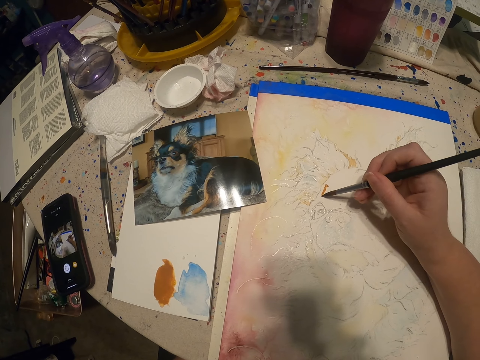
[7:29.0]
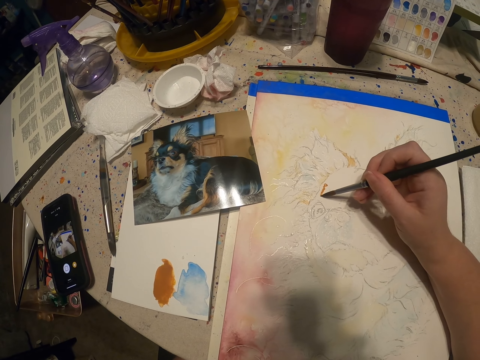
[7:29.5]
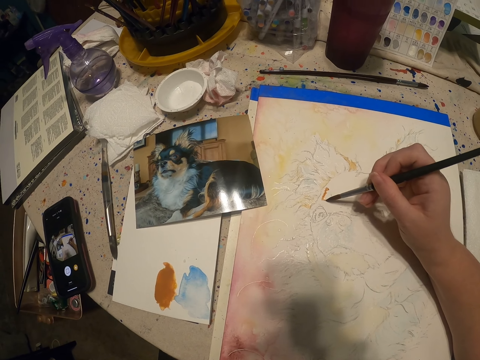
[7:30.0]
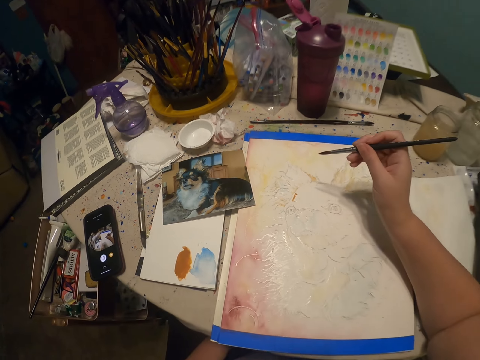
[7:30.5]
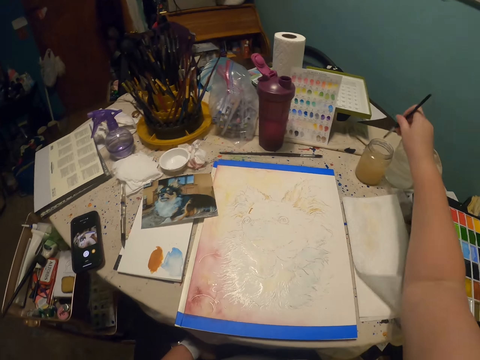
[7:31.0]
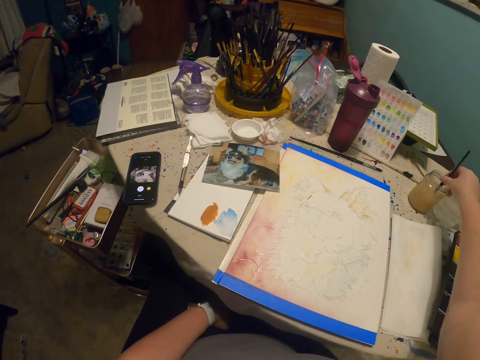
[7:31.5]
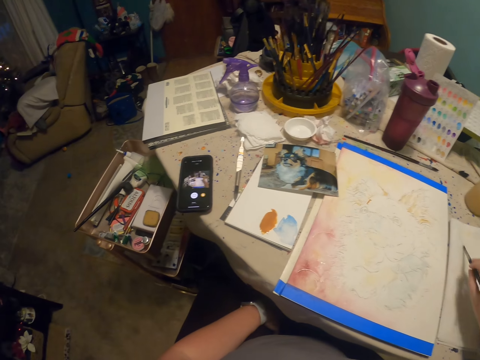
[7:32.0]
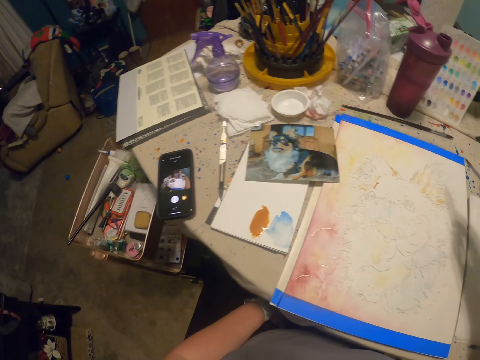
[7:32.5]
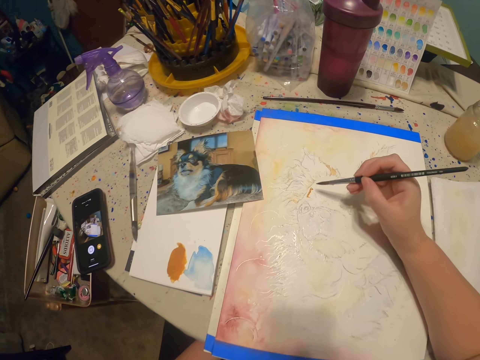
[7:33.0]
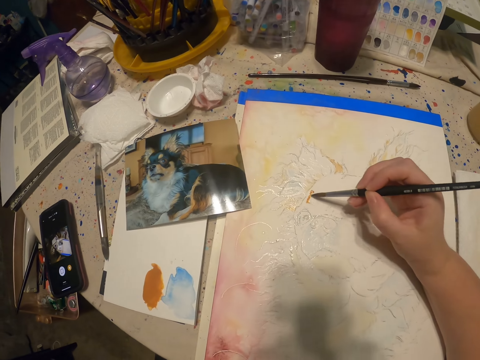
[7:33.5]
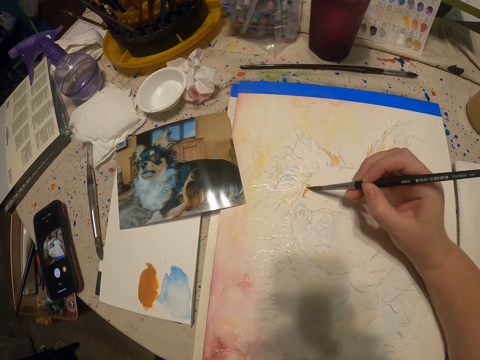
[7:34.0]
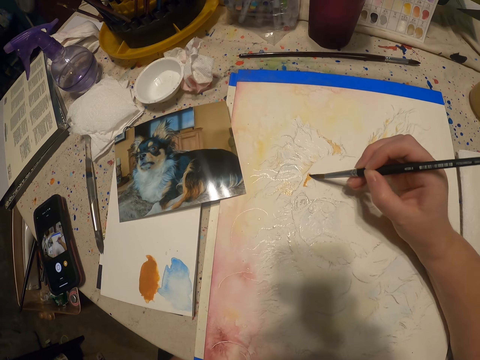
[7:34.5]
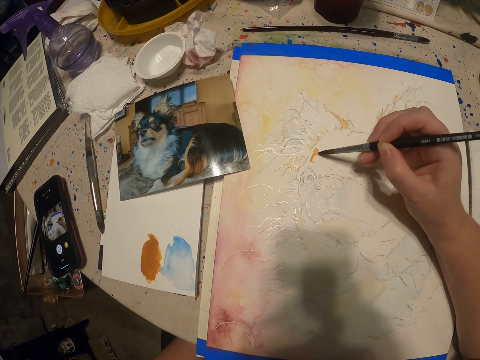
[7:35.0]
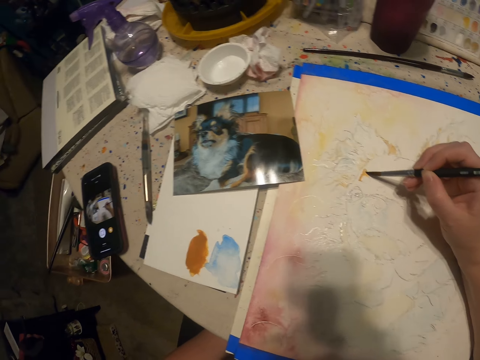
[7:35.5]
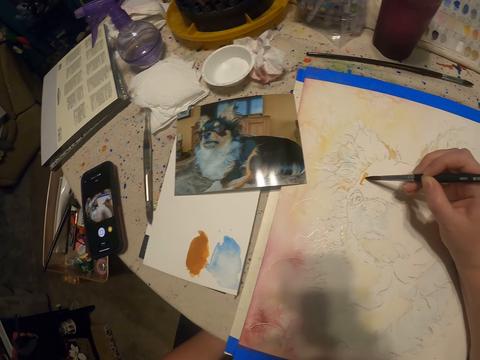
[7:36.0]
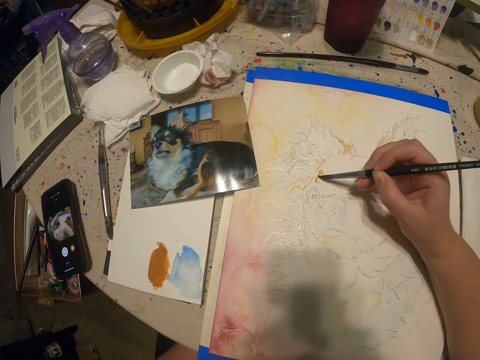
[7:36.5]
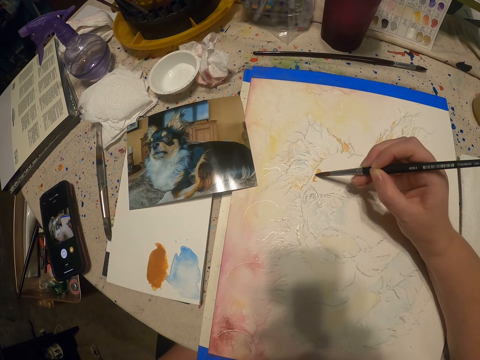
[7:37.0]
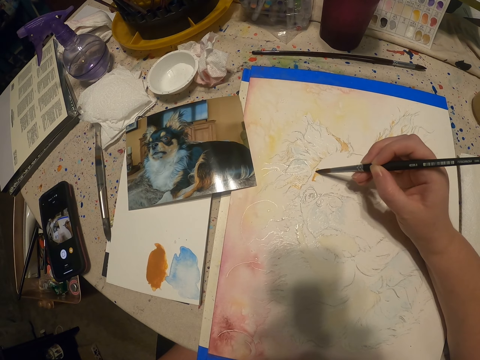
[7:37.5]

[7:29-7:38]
The camera wearer dips the brush into something. They paint a drawing.

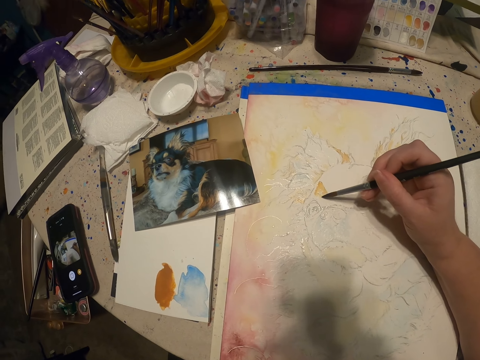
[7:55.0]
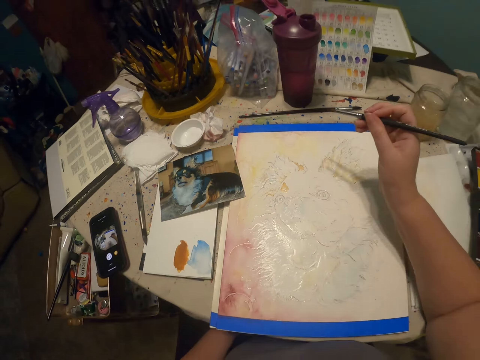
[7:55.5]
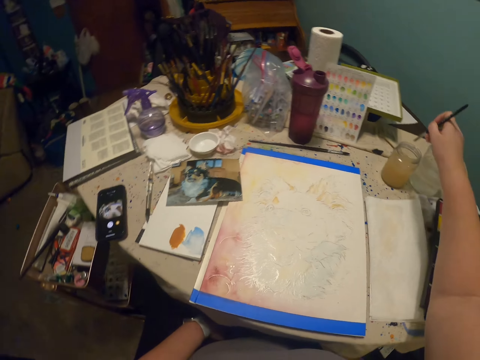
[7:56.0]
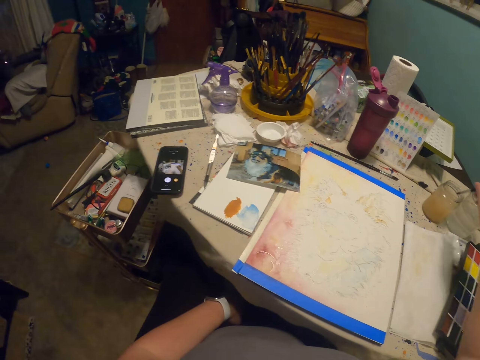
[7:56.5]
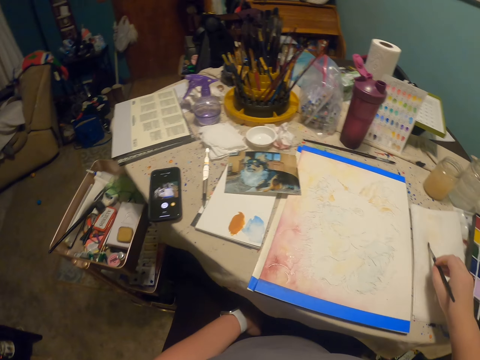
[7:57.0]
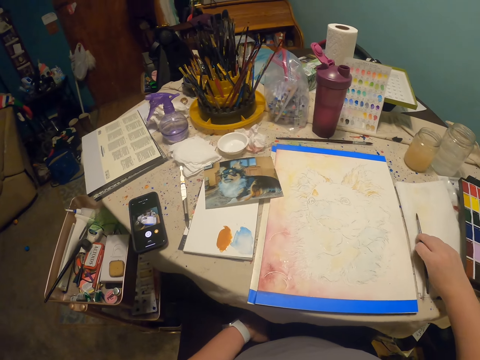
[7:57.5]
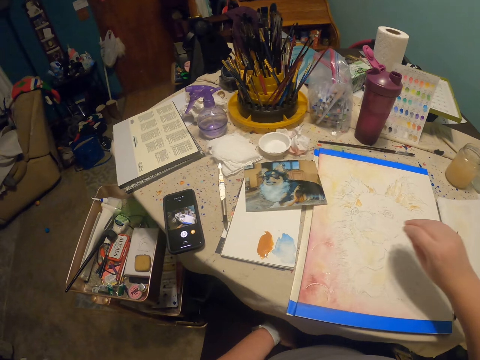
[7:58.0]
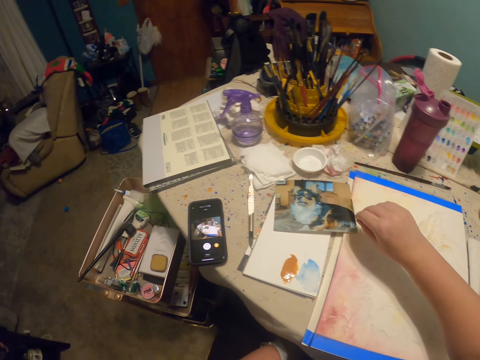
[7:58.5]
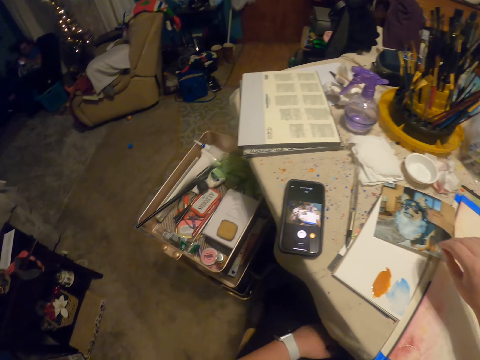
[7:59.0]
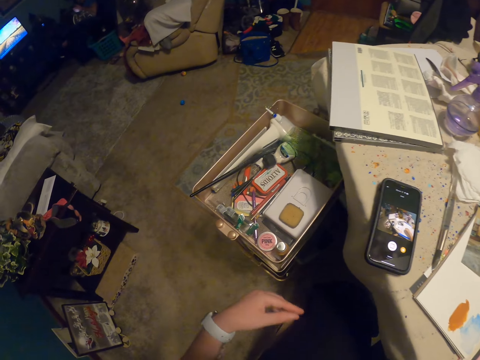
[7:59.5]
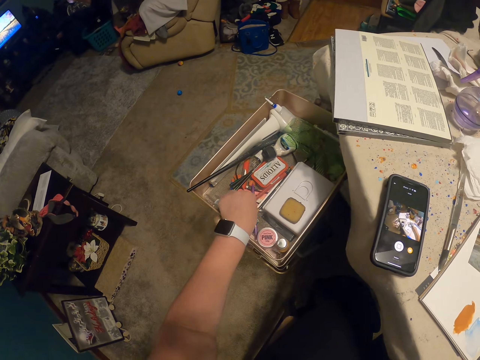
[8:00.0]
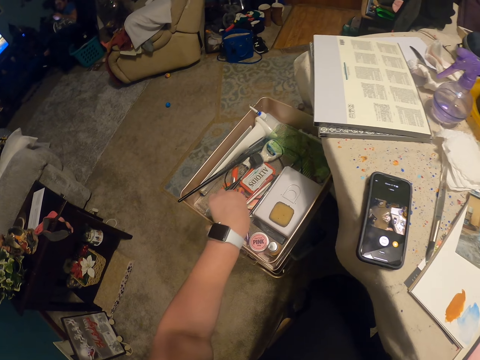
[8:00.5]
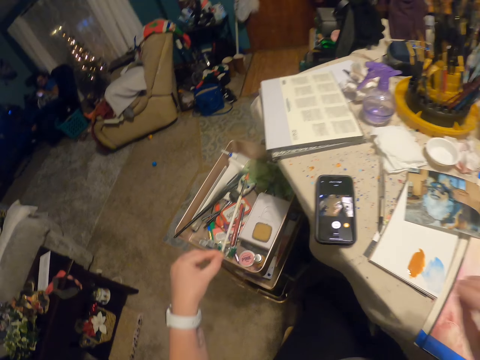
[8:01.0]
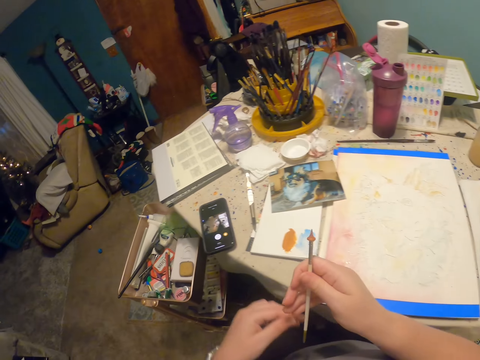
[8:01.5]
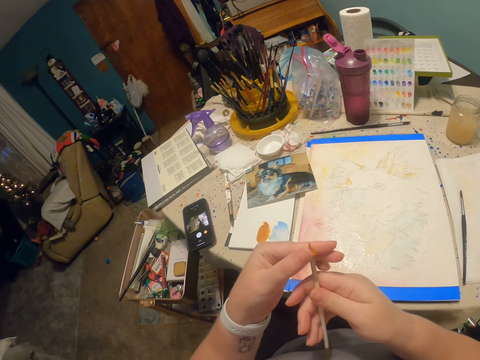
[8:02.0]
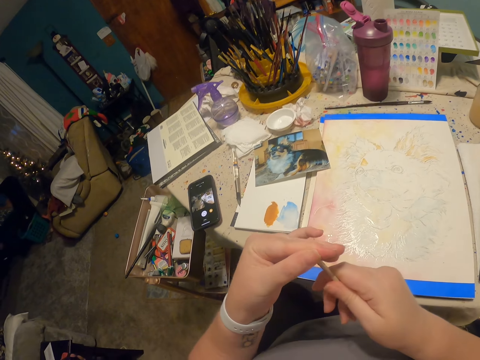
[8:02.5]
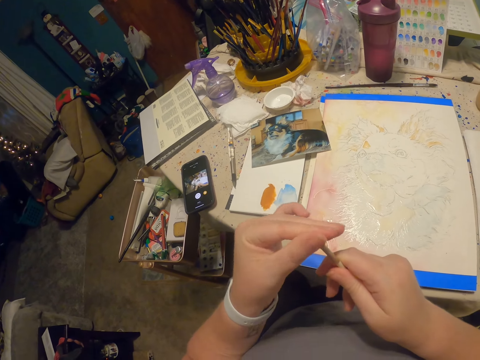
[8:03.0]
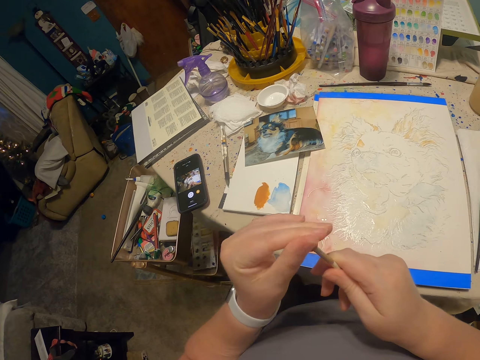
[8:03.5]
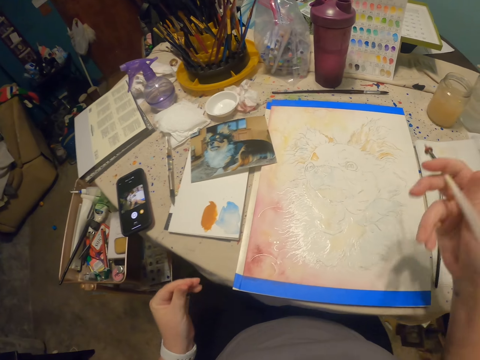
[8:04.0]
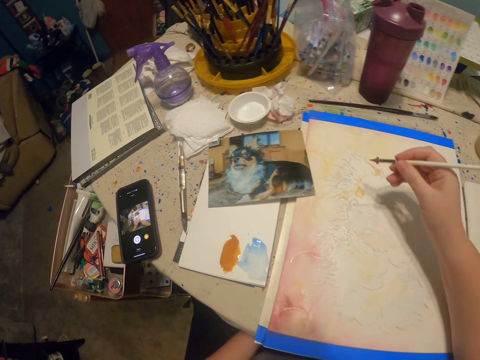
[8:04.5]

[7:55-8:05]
The camera wearer dips the brush into something. They scrape off excess something from the brush. They place the drawing pen on a cloth on the table. They pick another drawing pen or paint pen from a box. They hold the paint pen. They adjust the tip of the drawing pen.

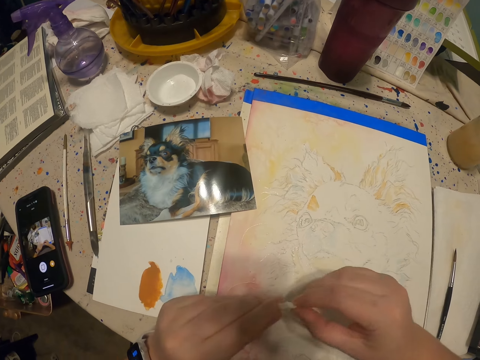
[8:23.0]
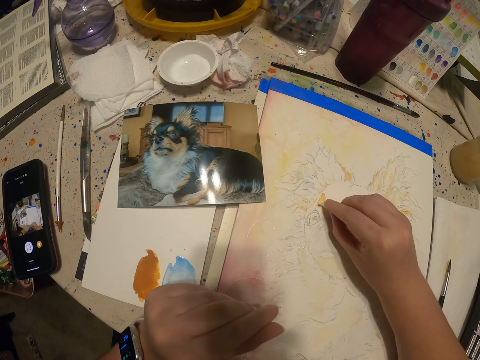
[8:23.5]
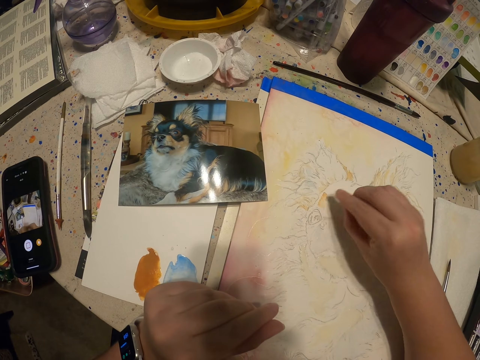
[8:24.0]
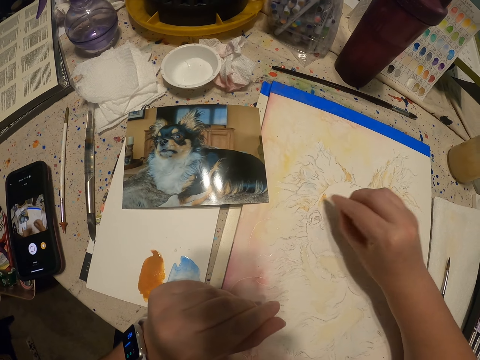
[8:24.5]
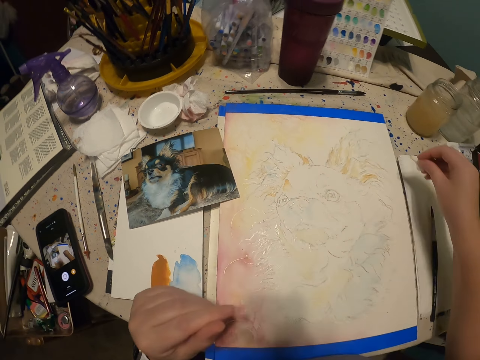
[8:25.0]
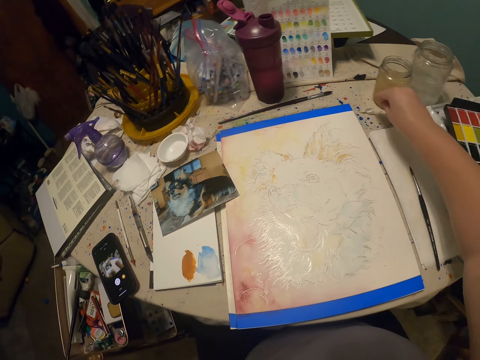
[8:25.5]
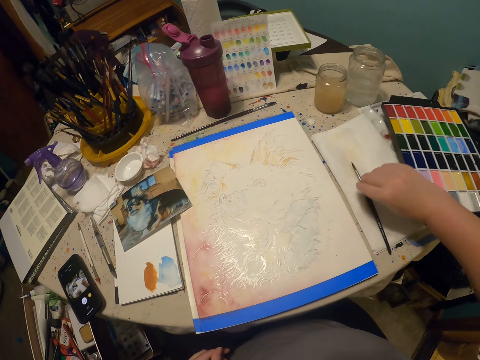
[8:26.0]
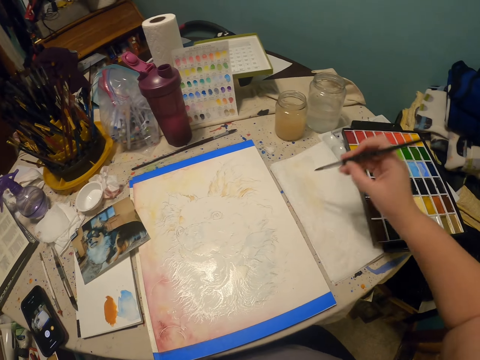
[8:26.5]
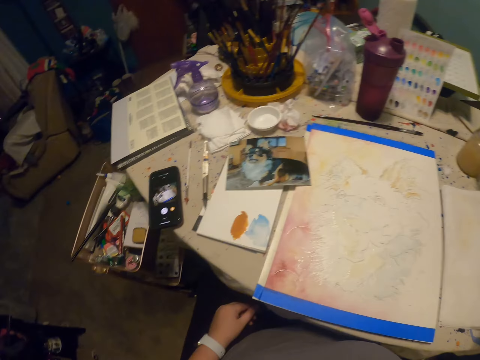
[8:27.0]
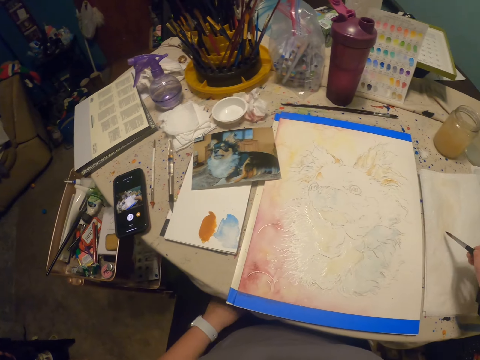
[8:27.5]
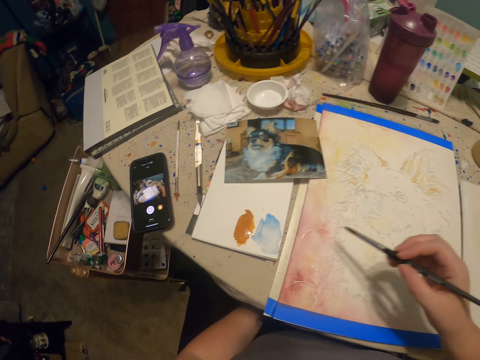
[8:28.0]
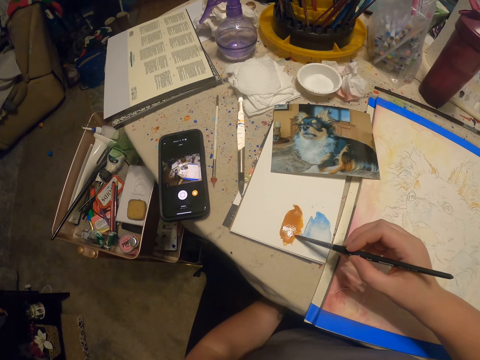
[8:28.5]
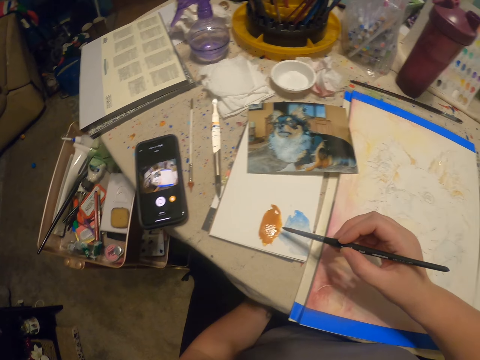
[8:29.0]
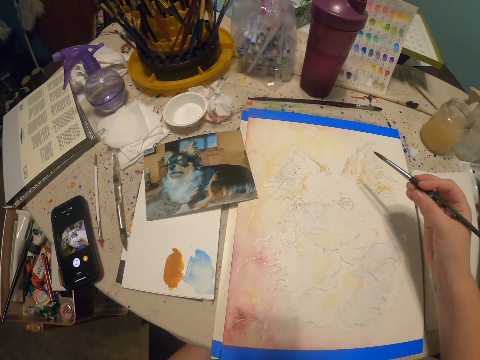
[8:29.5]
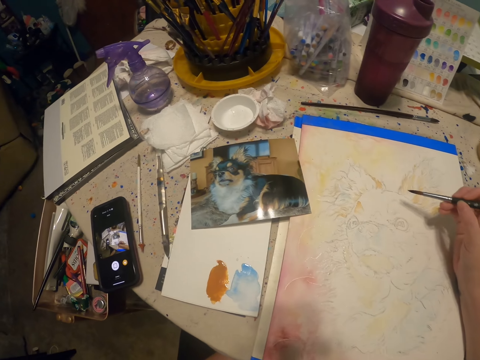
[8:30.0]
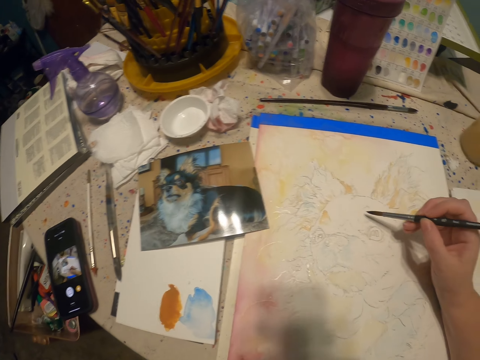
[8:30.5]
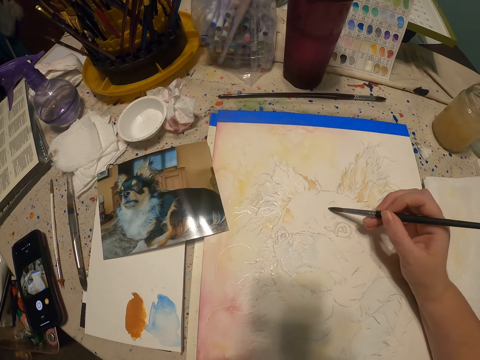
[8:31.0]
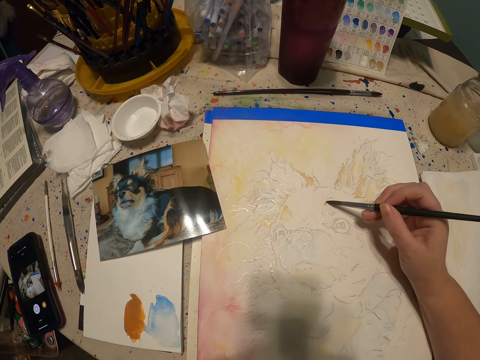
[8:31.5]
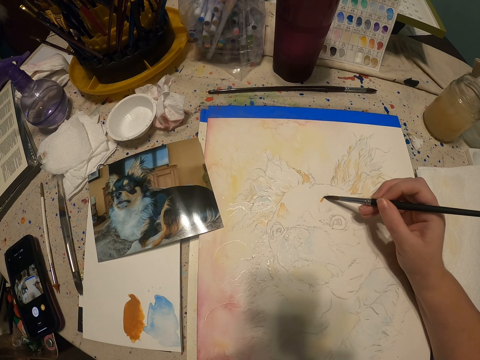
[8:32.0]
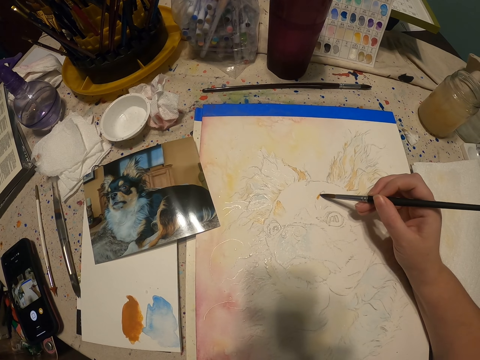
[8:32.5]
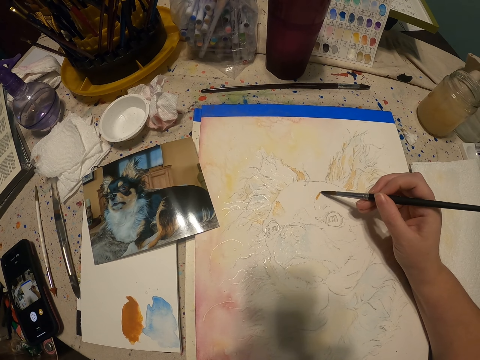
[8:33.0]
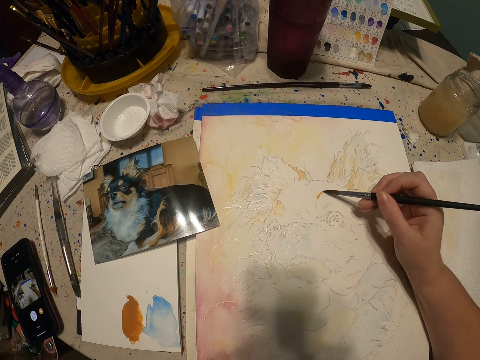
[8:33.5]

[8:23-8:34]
The camera wearer wipes the excess ink on the board. They put paper on the drawing board. They pick the painting brush. They dip the brush into something. They scrape off excess paints from the paint pen. They pick the paints. They paint a drawing.
